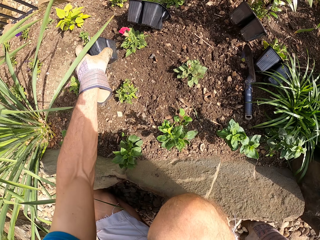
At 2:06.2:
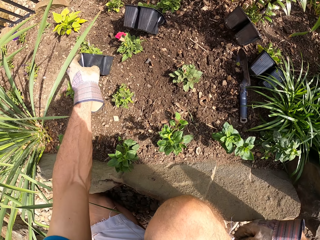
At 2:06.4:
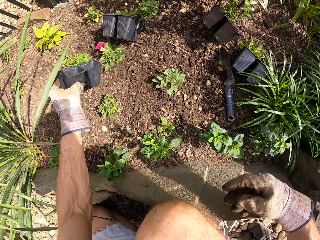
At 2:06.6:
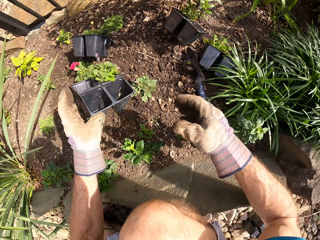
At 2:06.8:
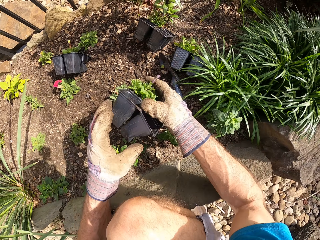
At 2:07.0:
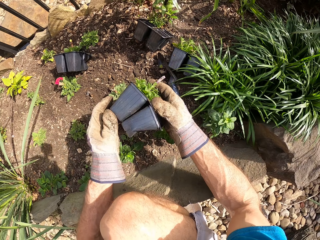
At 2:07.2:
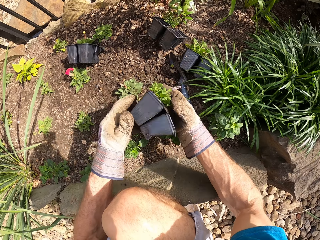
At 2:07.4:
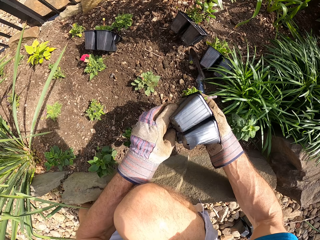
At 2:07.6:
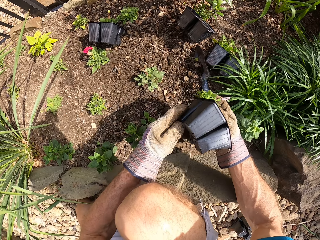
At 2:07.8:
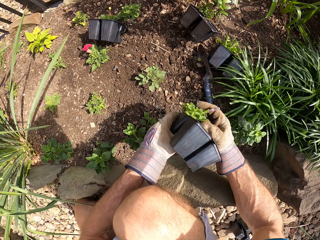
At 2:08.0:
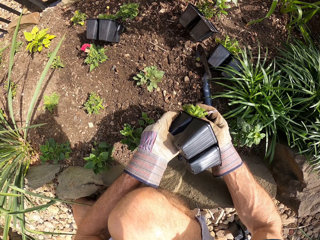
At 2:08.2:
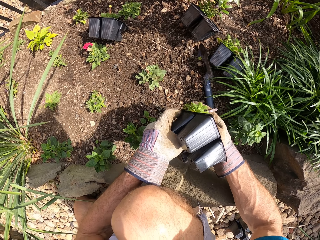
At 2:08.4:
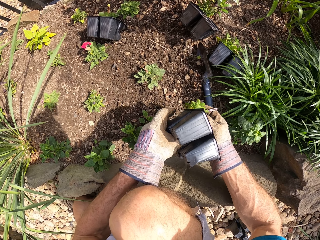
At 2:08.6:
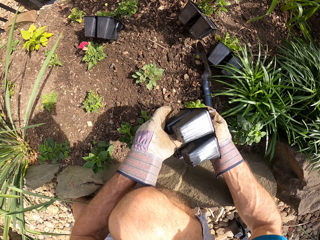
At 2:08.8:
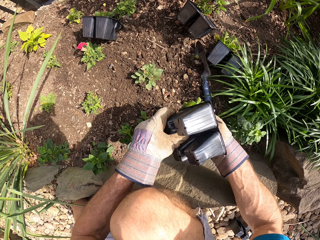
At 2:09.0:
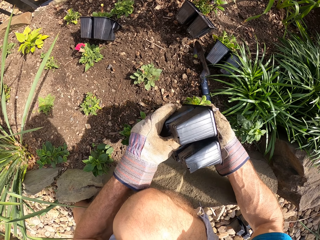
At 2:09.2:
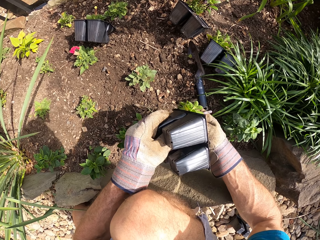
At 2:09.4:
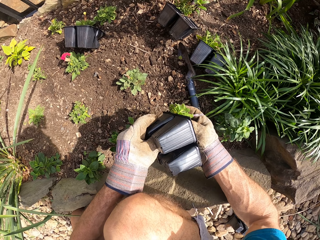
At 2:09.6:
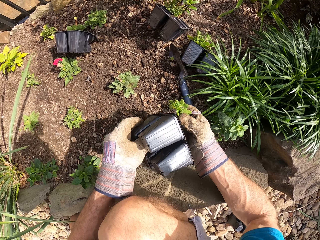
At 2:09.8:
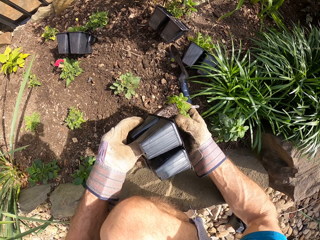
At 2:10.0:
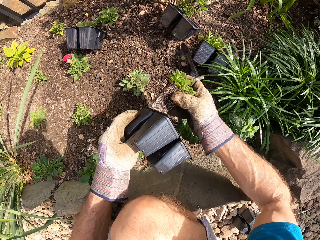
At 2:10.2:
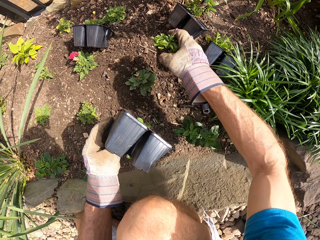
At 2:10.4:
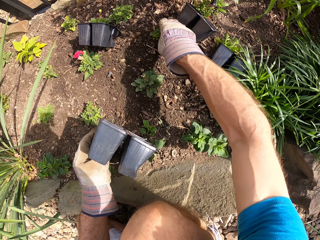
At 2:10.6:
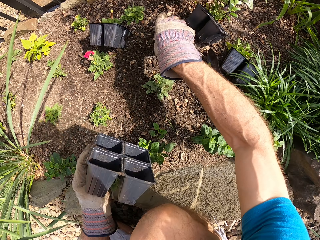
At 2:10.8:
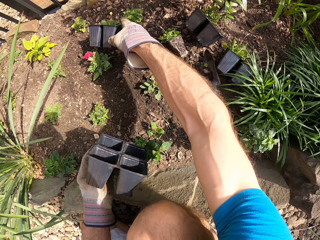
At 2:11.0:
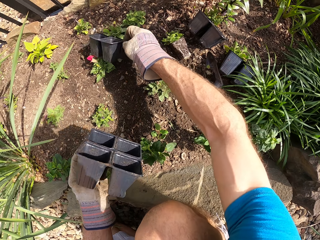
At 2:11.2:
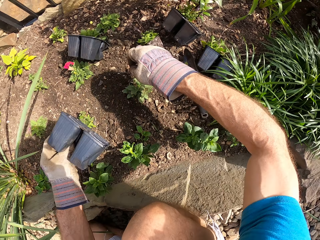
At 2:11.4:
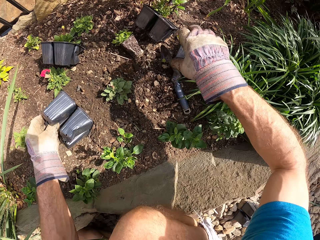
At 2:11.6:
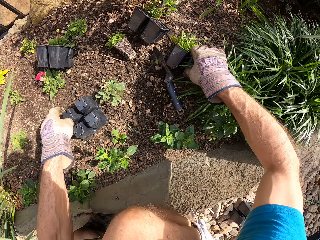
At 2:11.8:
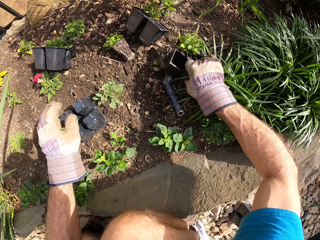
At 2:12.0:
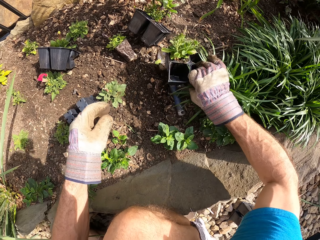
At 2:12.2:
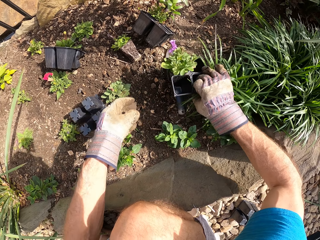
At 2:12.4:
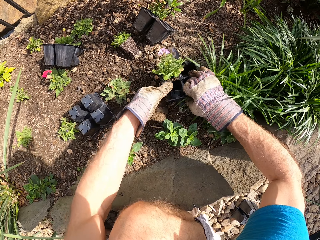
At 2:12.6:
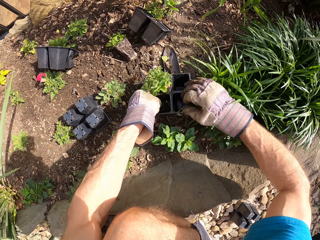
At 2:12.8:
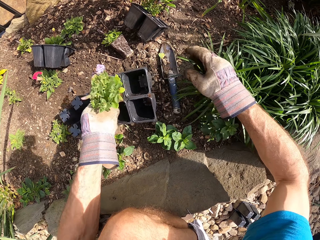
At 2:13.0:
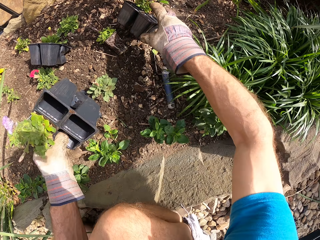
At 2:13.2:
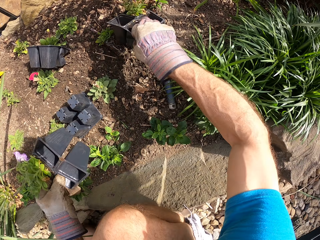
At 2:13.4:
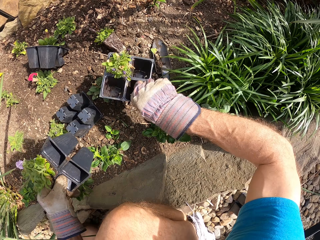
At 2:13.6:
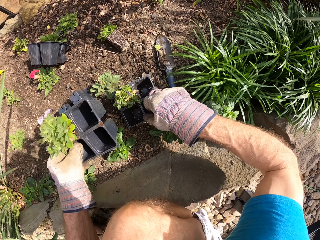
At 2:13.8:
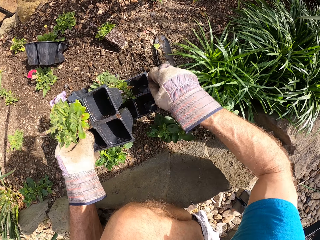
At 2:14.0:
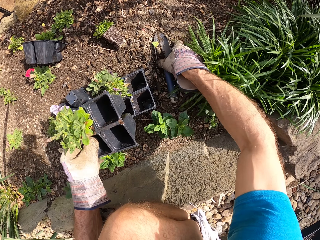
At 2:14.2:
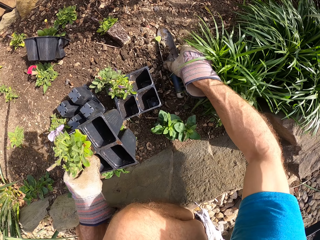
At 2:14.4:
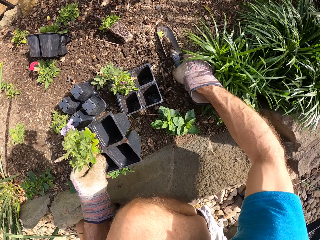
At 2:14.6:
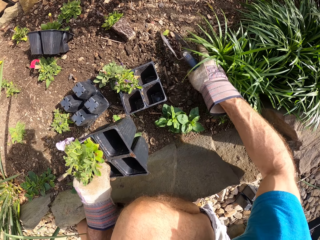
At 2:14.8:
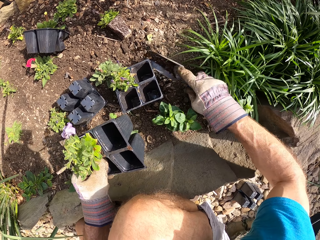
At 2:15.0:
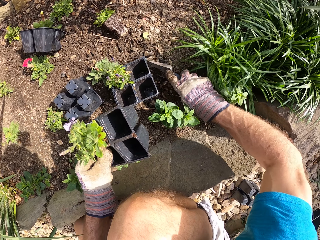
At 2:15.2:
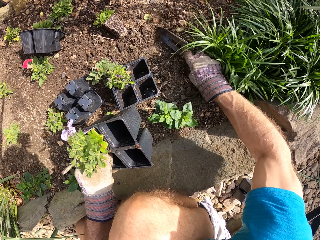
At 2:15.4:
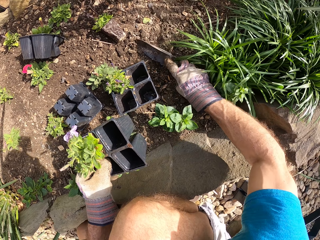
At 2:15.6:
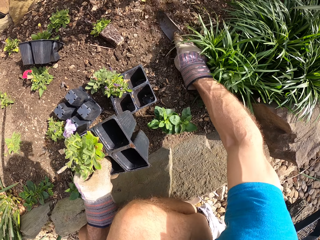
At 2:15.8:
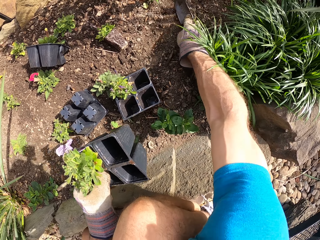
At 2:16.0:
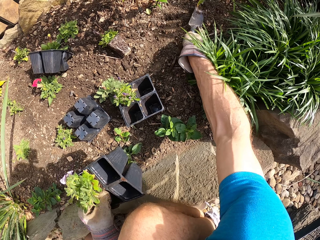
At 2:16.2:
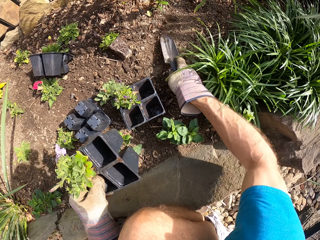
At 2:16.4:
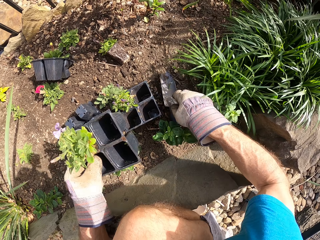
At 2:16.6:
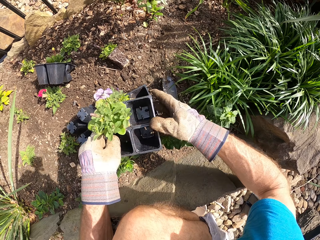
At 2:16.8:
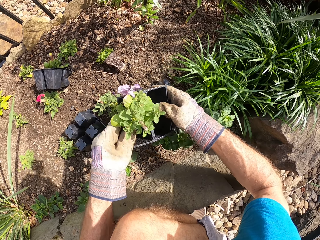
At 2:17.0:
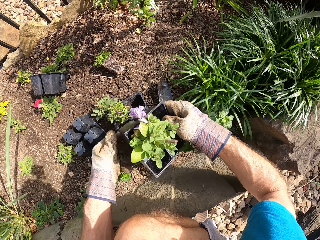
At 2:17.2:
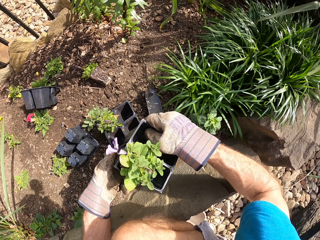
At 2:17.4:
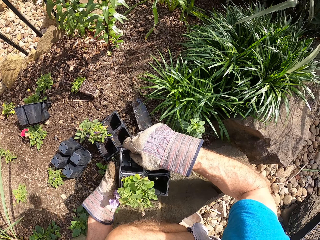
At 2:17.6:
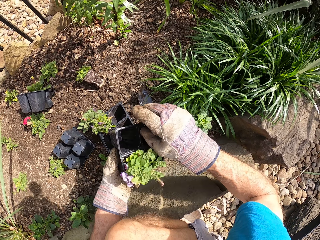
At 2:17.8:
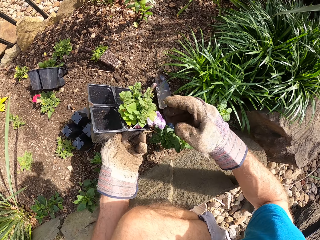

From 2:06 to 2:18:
The camera wearer picks a seedling tray. They pick the seedling from the seedling tray. They drop the seedling. They pick another seedling tray. They pick the hand trowel or shovel. They clear the ground. They spread soil with the hand trowel. They drop the shovel.

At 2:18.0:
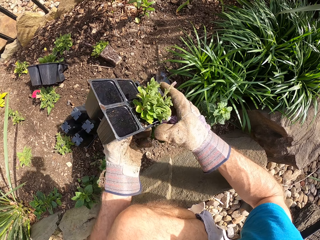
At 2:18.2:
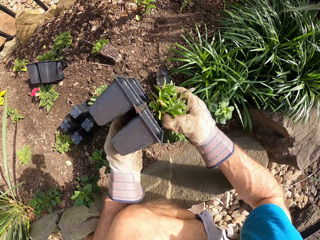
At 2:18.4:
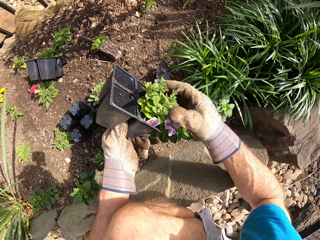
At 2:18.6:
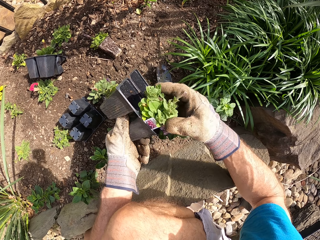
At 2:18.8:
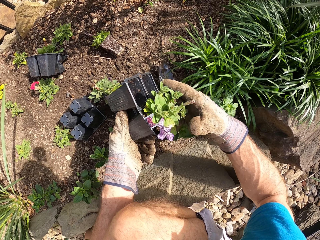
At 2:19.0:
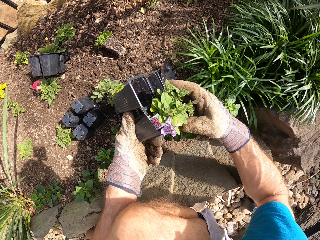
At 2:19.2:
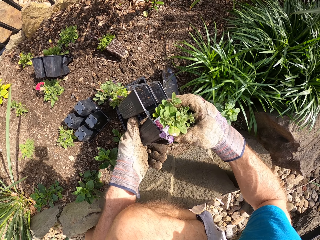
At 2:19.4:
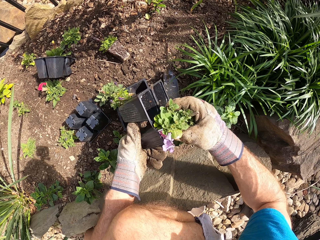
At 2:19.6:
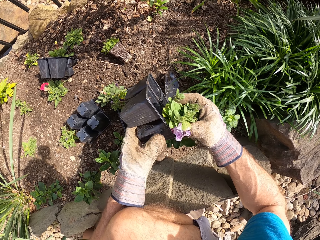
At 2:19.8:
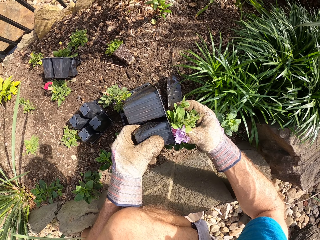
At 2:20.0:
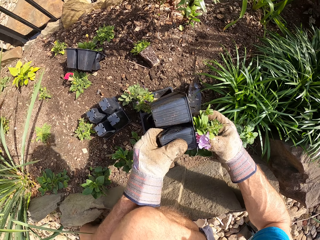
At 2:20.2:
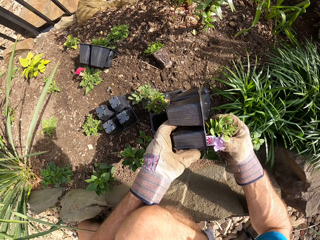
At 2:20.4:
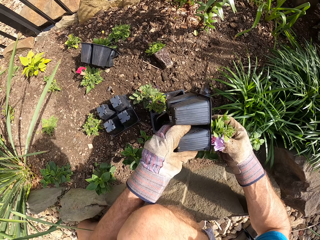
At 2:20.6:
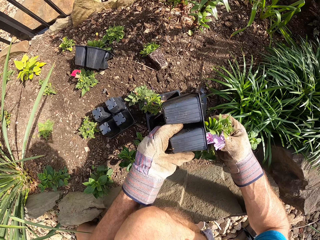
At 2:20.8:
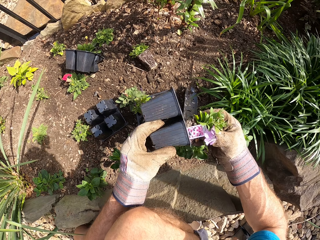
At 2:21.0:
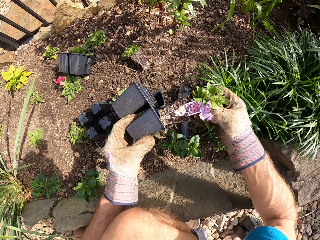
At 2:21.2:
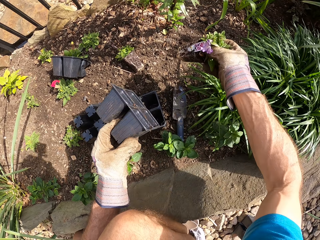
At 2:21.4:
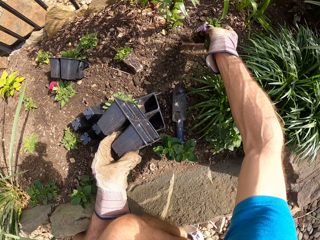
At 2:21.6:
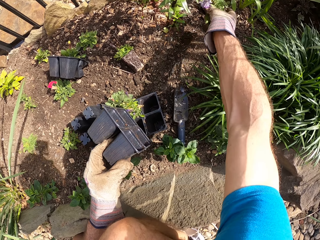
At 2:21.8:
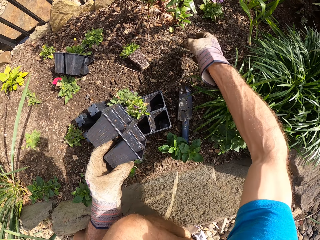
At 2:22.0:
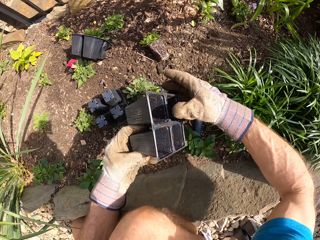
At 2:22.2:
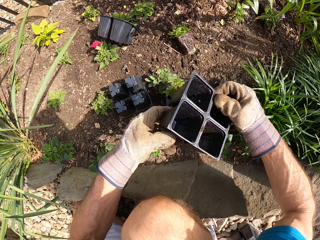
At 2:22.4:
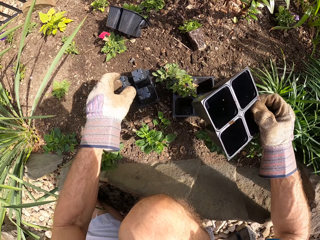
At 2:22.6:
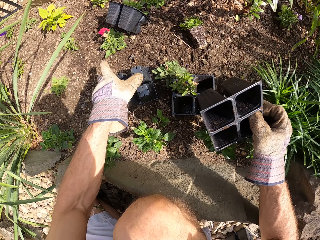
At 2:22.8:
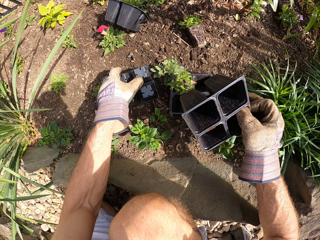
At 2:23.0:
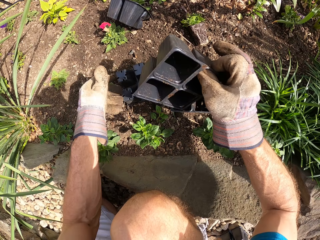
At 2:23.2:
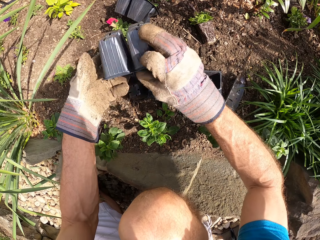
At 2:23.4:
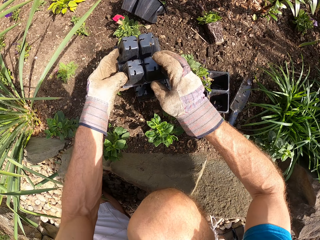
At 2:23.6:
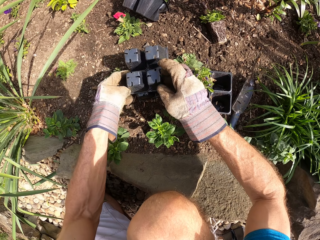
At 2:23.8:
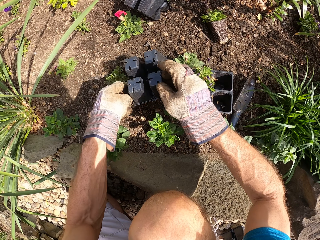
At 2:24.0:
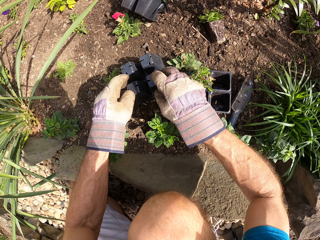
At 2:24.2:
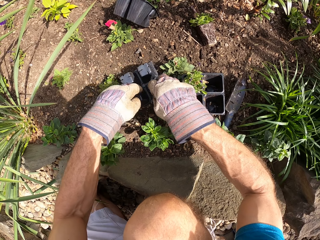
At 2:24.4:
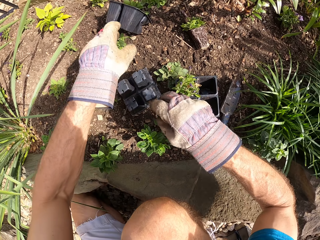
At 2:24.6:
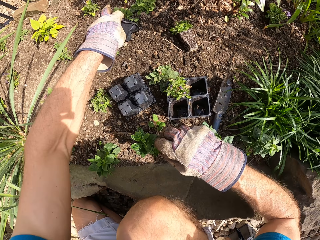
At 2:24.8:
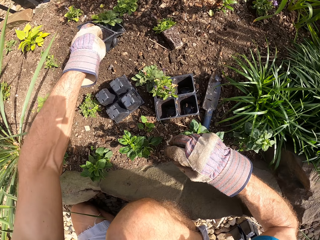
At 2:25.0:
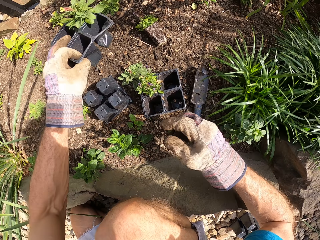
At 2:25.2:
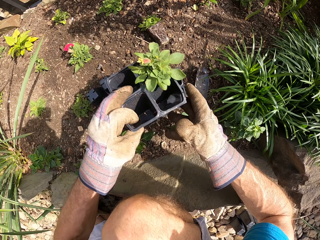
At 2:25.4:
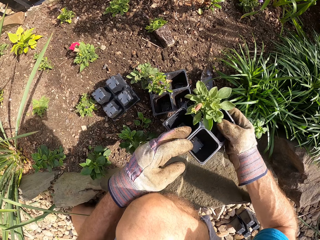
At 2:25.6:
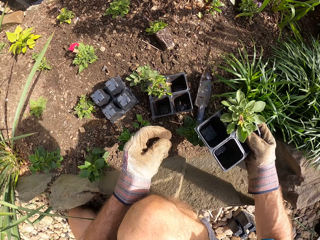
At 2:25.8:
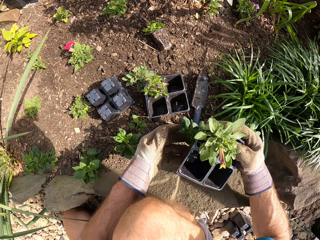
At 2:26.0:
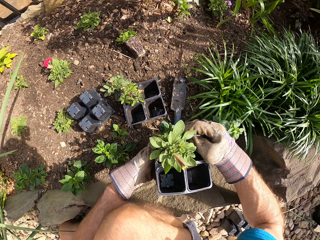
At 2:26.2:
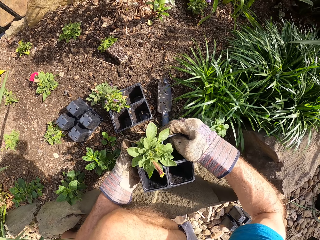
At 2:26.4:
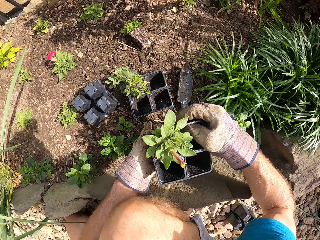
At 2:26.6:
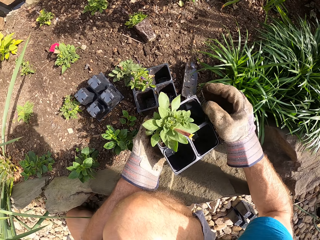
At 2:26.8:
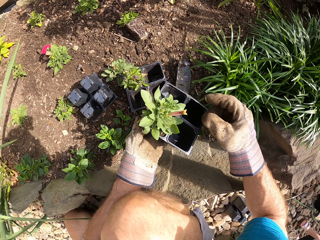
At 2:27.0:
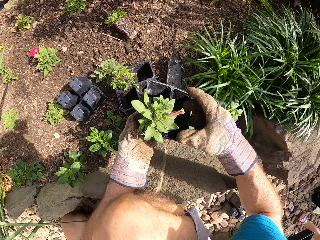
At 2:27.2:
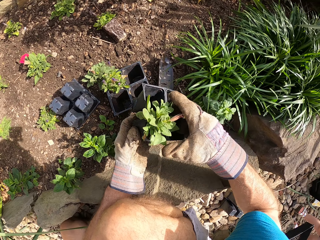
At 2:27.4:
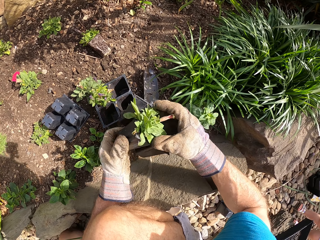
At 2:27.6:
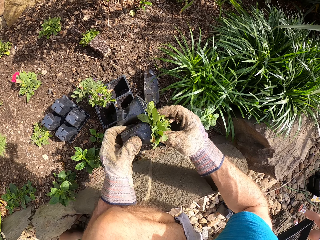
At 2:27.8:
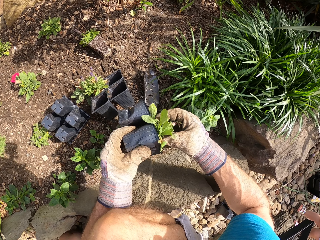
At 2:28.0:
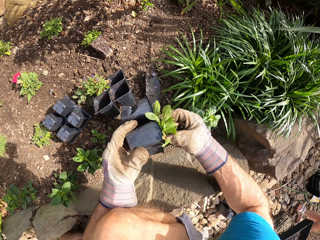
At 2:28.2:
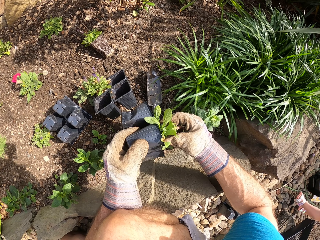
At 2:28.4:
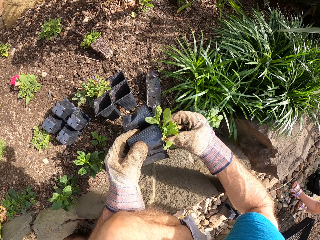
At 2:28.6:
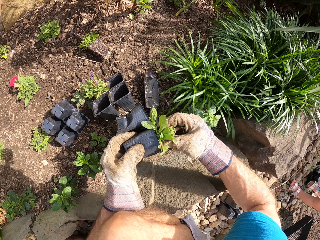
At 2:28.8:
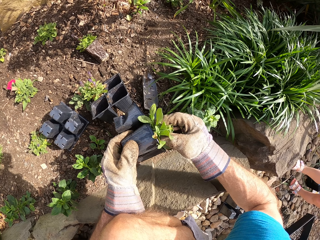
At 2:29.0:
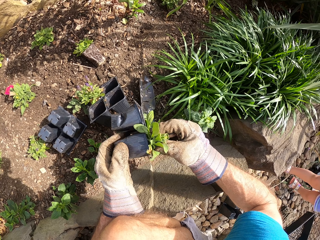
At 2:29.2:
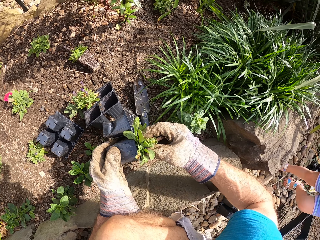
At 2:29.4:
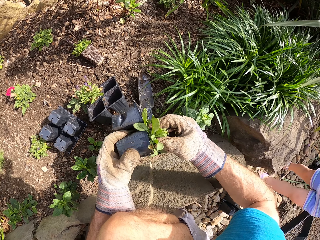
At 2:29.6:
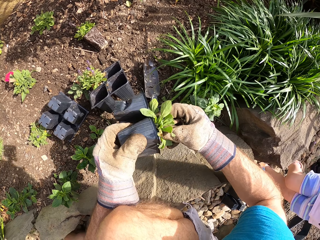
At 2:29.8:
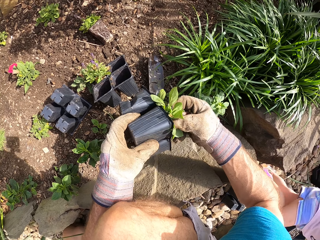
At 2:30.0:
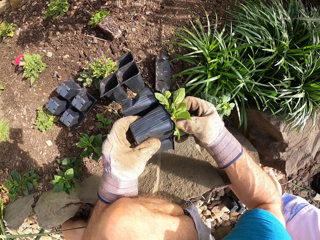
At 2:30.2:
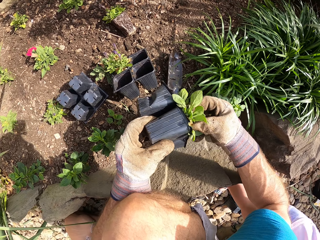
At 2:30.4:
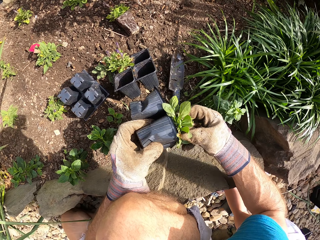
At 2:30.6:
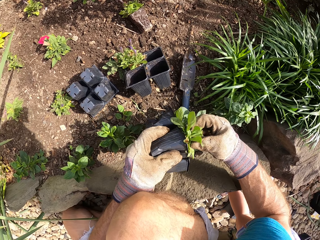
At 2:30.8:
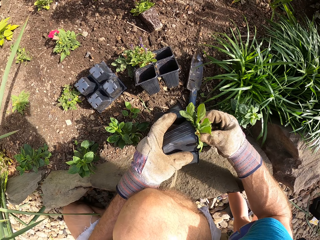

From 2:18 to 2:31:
The camera wearer looks at the plant. They pick the seedling from the seedling tray. They look at the plant again. They drop the seedling. They put plant pots together. They drop the seedling tray. They pick a seedling tray. They pick the seedling from the seedling tray. A man walks around.
